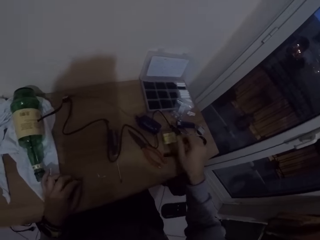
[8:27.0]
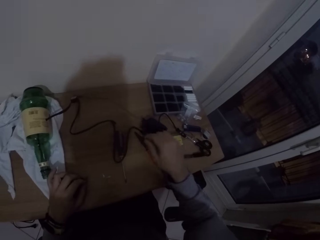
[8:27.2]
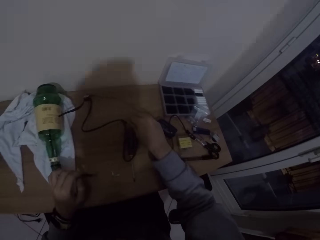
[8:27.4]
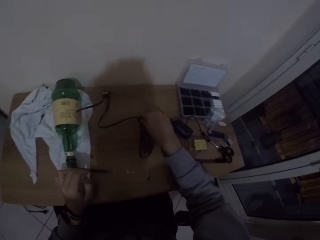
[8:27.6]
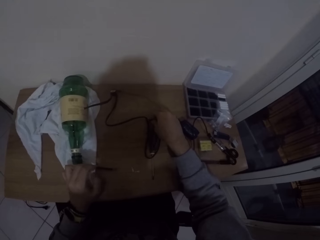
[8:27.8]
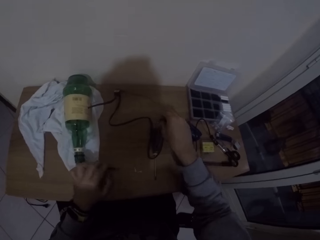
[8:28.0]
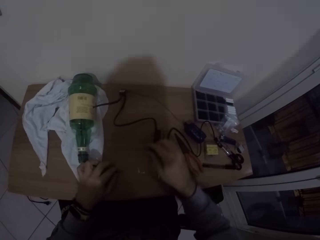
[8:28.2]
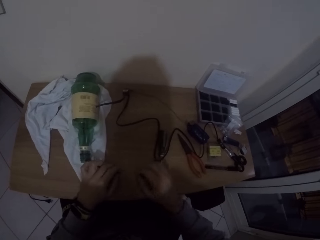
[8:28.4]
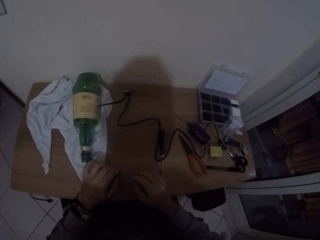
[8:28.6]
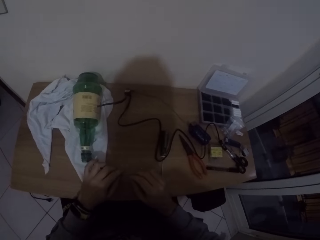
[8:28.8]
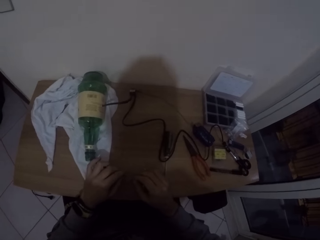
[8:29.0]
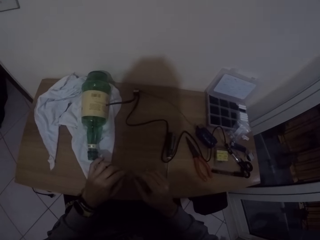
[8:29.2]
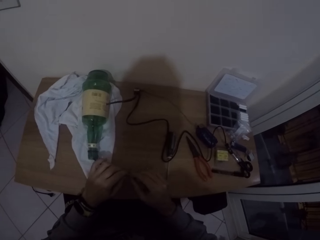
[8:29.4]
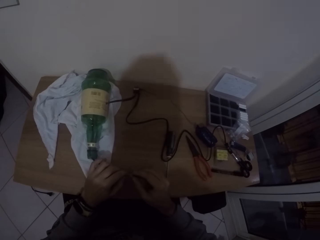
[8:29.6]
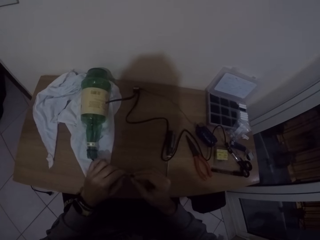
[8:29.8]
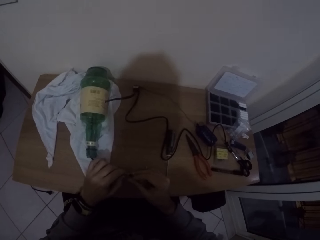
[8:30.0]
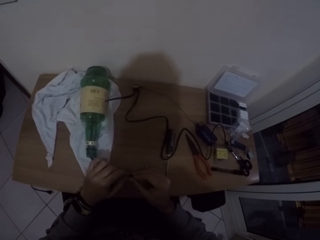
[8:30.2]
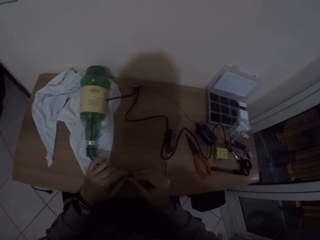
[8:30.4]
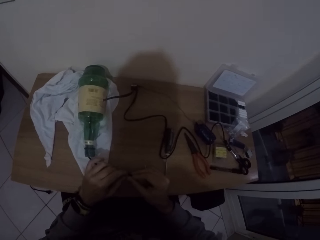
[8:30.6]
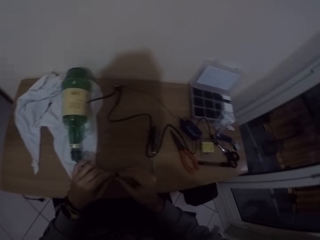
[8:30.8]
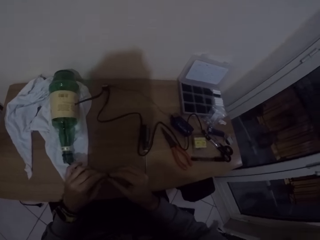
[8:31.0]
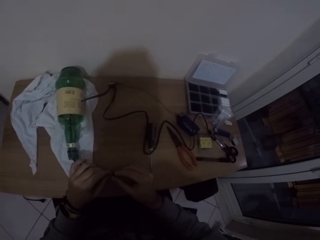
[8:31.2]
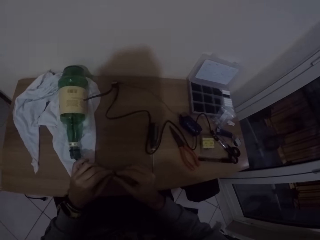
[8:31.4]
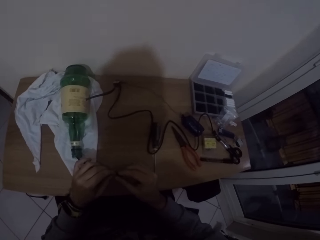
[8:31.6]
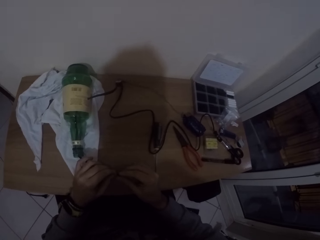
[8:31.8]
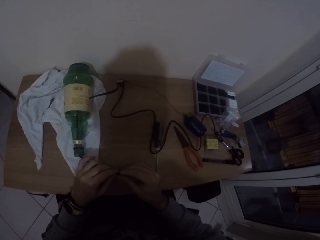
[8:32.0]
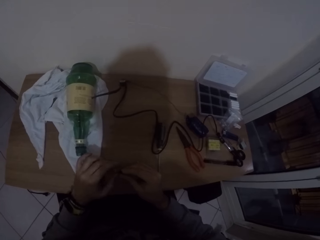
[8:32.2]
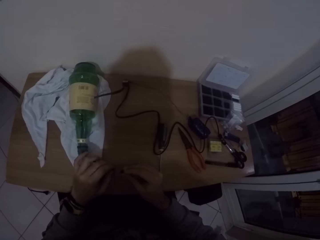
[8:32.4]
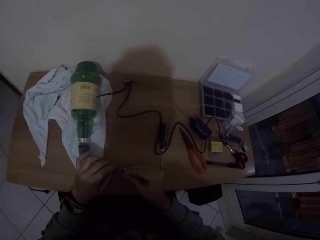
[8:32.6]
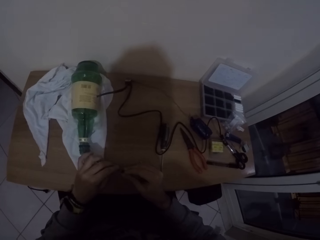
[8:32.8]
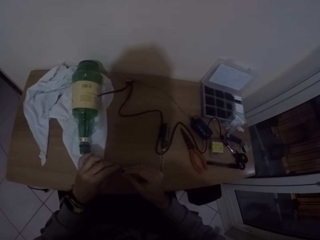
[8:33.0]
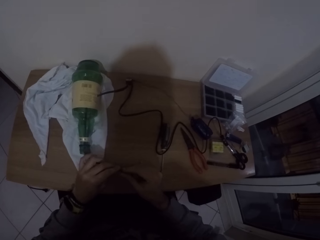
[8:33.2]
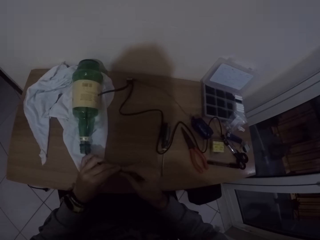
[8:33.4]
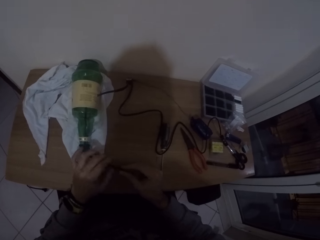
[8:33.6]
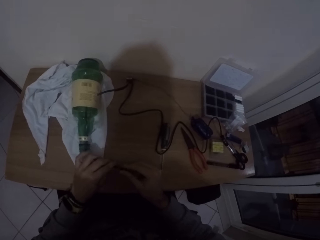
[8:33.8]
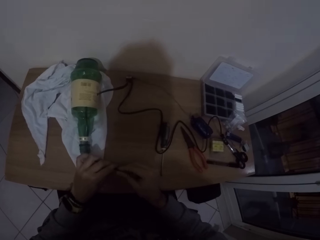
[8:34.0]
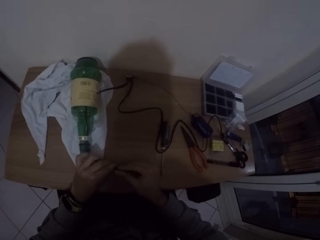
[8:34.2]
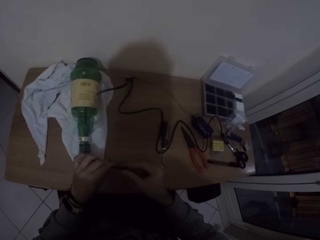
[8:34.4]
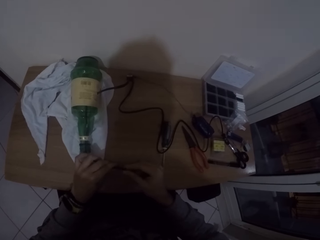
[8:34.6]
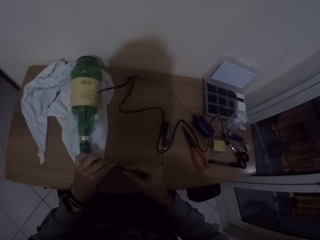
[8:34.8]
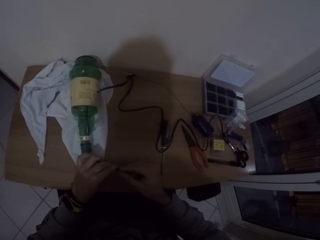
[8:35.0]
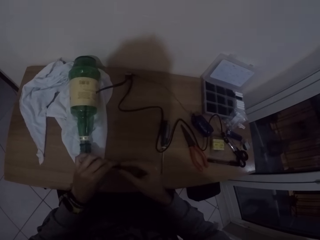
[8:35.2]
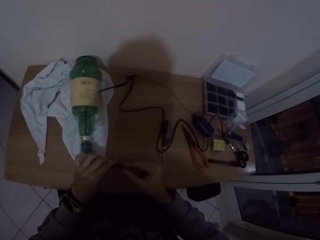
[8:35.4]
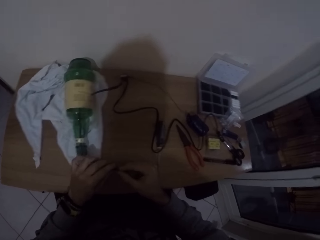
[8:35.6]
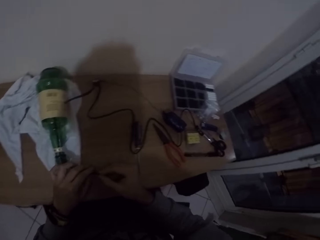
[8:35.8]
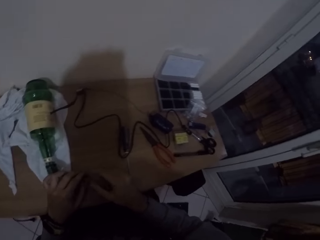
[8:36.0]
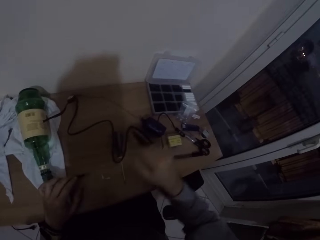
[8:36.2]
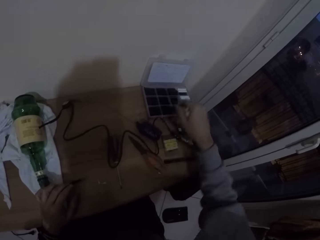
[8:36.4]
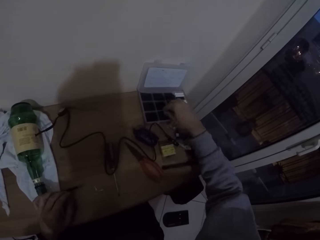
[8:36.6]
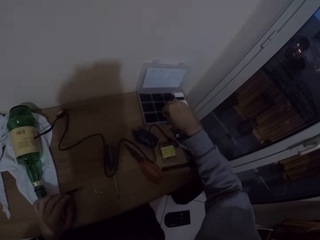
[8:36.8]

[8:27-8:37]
The camera wearer picks the piece of rubber cord from the desk with his right hand. He holds the end part of the power cable on the desk with his left hand. He inserts the piece of rubber cord into the power cable with his right hand.

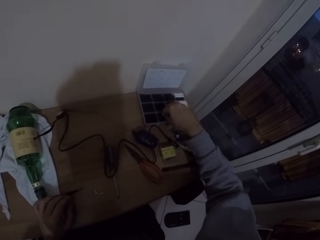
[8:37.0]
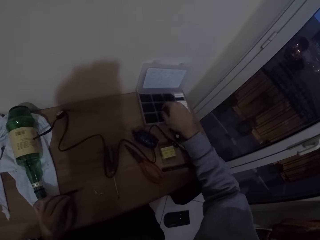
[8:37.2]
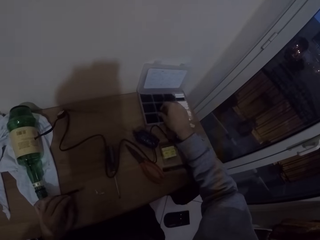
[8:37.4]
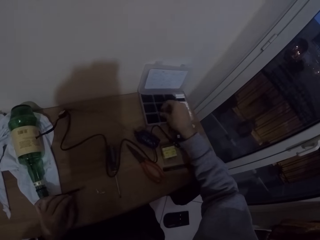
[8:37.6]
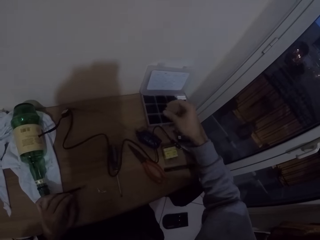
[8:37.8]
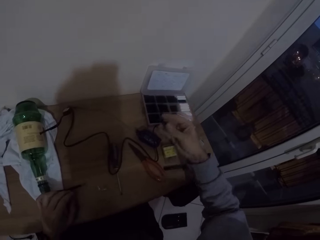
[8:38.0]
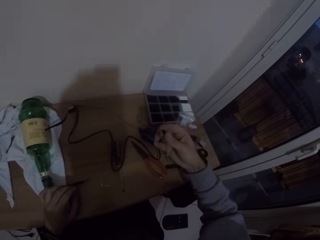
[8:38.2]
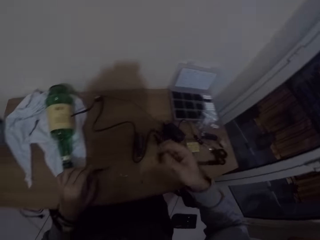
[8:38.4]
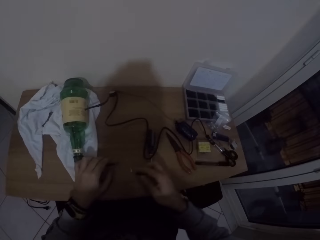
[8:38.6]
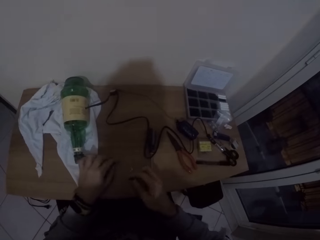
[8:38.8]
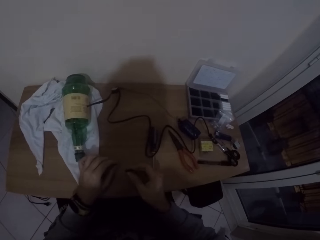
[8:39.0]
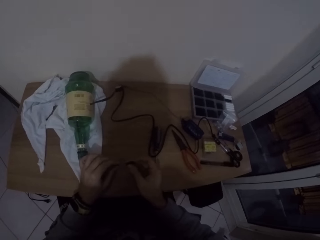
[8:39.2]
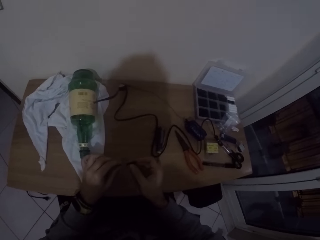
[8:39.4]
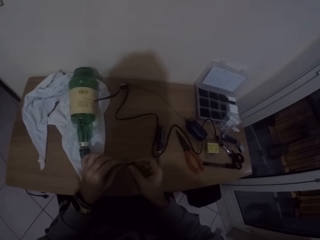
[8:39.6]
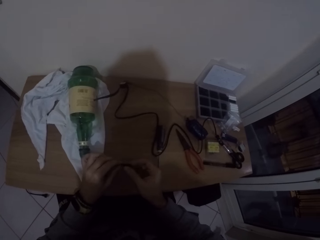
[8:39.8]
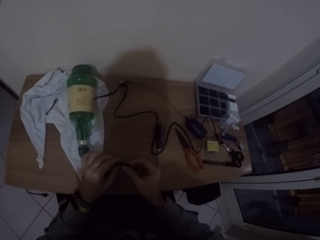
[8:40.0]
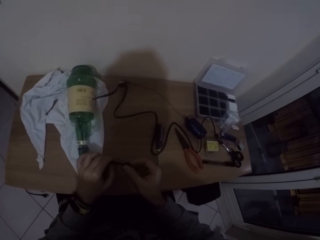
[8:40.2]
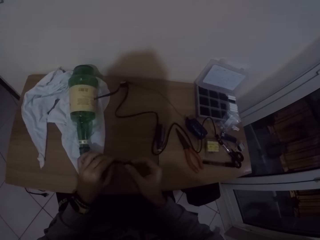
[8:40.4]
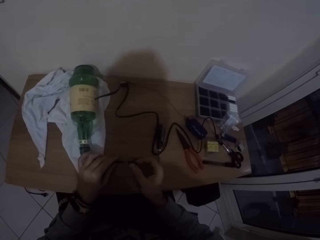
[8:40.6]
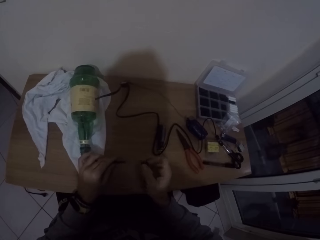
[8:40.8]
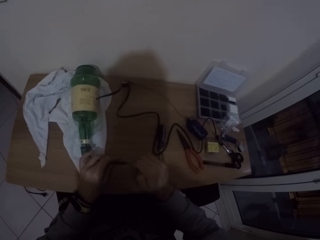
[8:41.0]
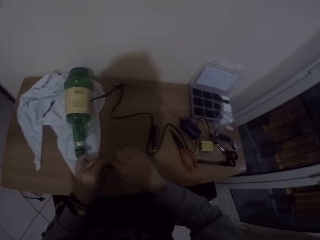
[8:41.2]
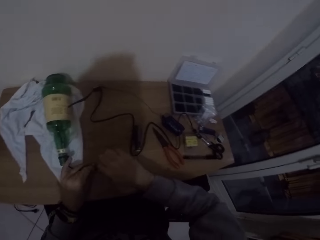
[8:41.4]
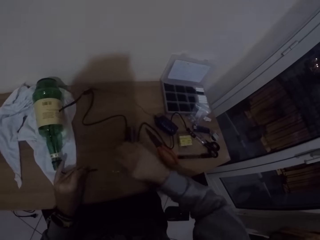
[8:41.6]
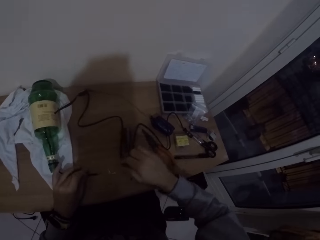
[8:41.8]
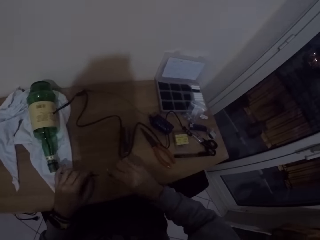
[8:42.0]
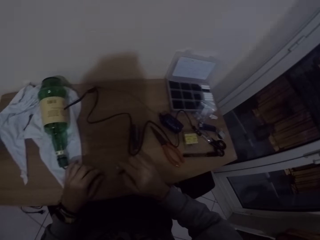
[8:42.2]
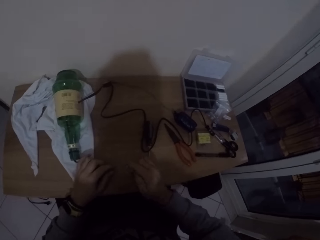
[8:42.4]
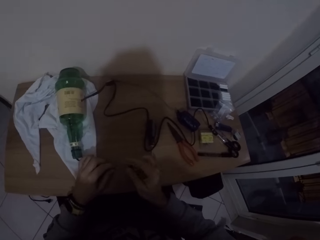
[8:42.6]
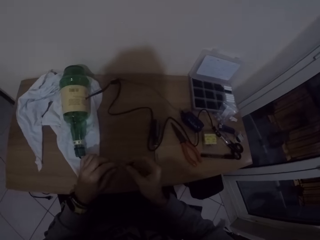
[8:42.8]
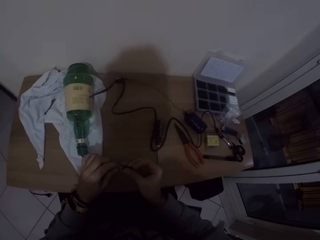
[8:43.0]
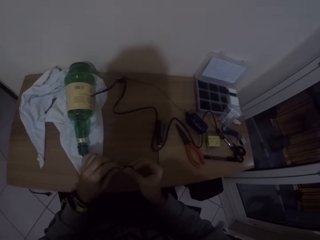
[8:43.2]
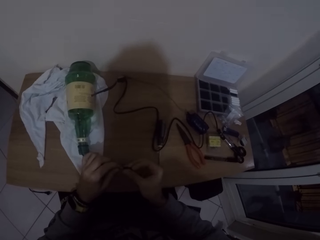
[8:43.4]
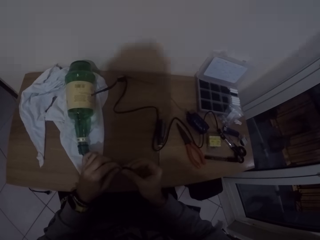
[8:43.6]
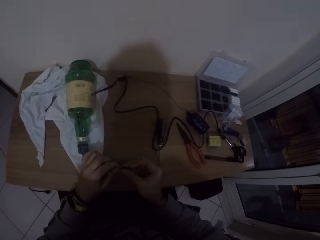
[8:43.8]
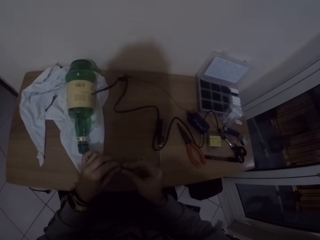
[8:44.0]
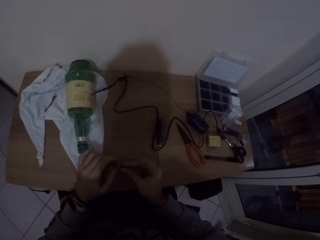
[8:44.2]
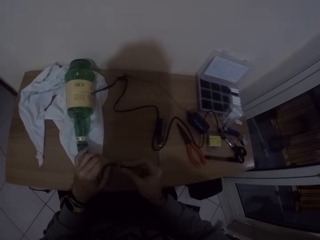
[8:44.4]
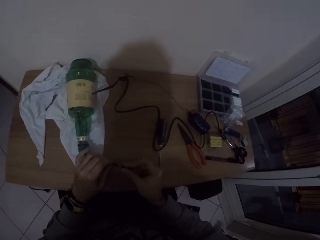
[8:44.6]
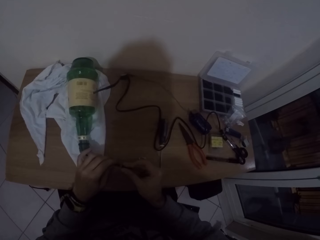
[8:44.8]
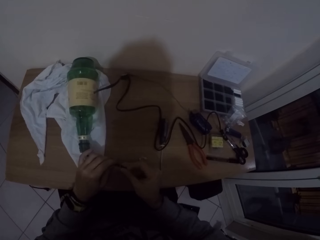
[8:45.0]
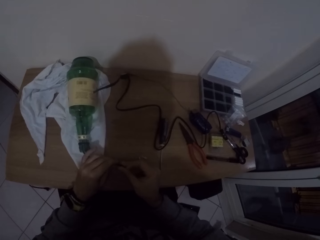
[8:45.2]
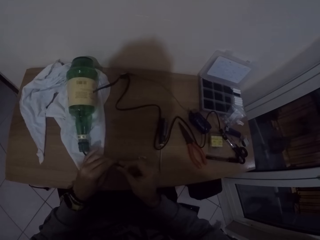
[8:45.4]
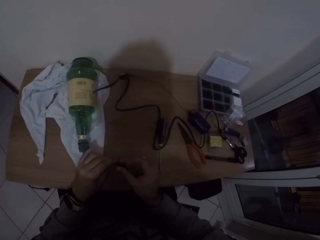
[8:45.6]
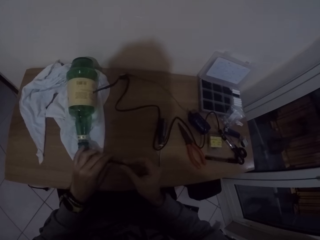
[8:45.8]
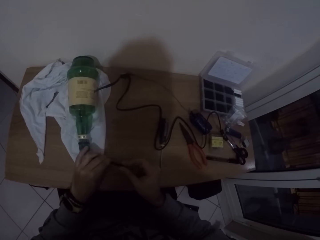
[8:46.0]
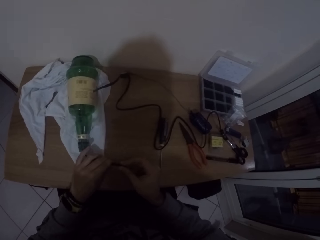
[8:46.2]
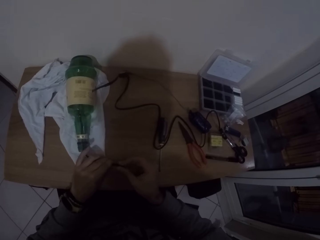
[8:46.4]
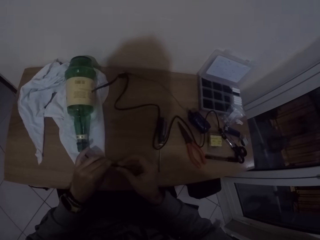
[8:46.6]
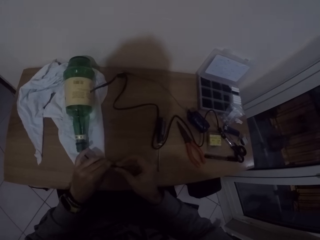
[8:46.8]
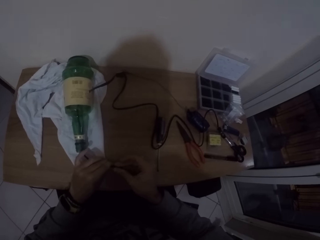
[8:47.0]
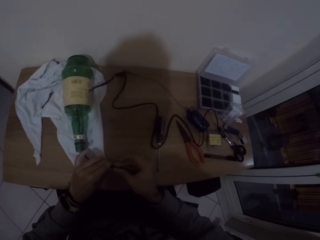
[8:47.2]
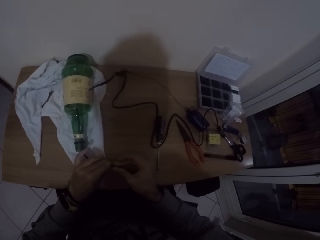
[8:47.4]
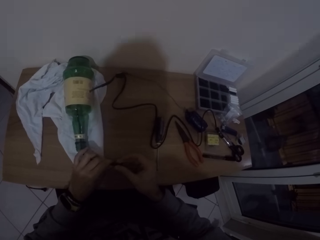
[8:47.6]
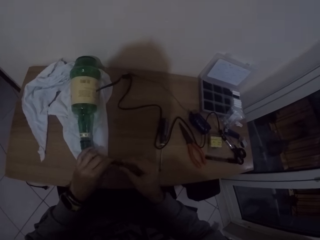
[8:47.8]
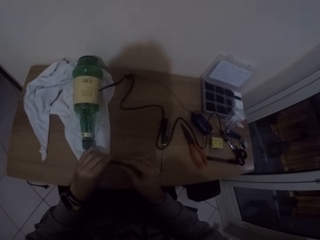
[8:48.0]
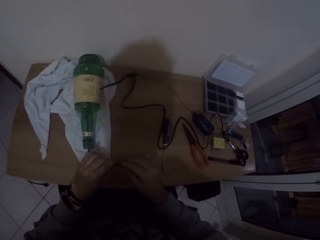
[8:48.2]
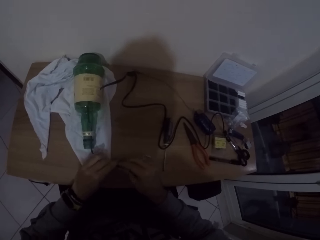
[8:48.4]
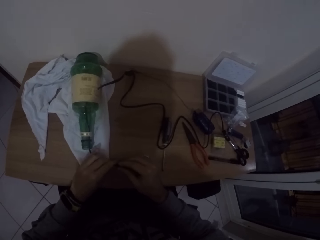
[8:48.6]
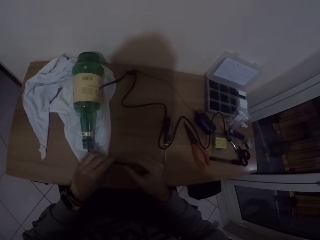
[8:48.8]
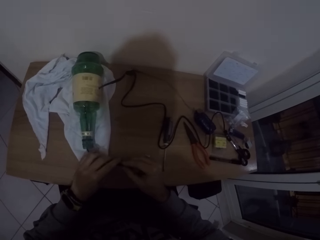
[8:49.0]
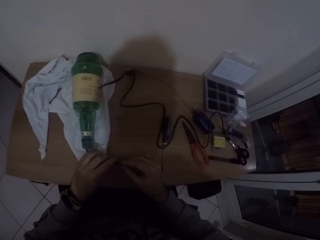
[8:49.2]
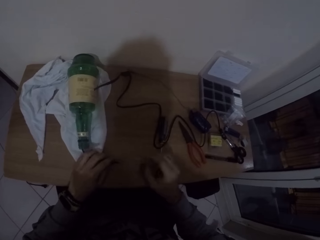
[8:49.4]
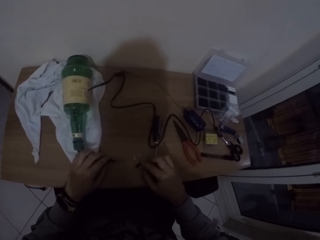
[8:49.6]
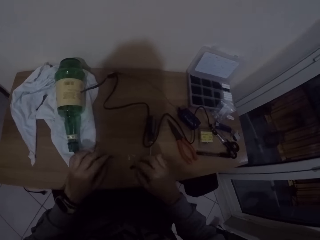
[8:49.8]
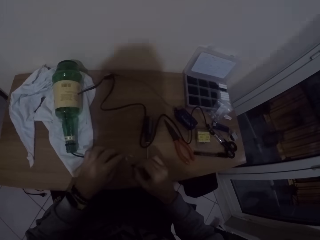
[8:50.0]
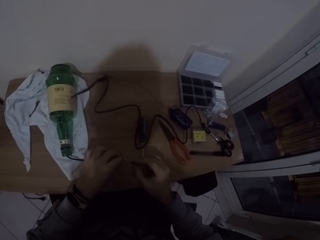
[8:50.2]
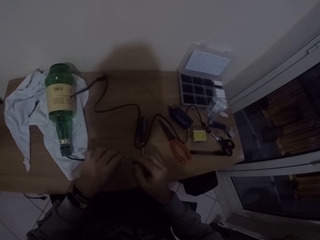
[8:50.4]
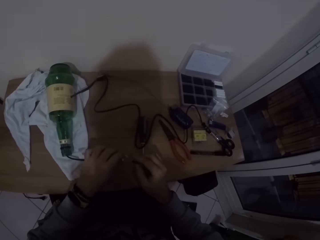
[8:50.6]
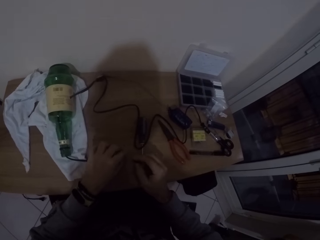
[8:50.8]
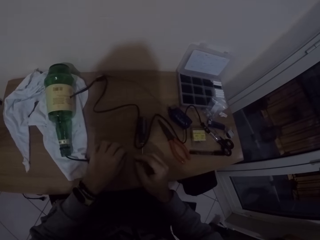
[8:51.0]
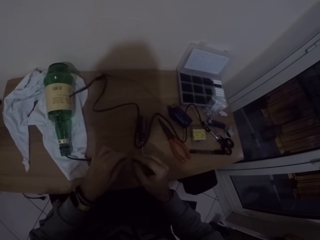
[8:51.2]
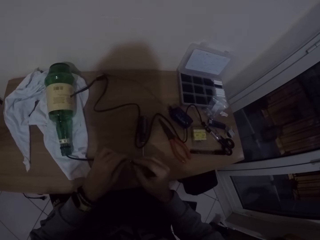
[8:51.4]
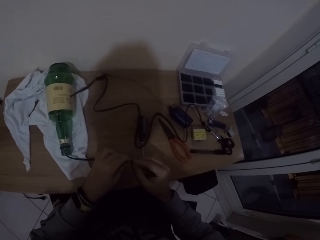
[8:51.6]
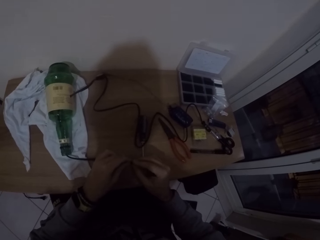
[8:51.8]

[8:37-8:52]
The camera wearer picks a rubber cord from the small plastic box with his right hand. He holds the end part of the power cable on the desk with his left hand. He fits the rubber cord into the power cable with his right hand. He removes the rubber cord from the power cable with his right hand. He inserts the piece of rubber cord into the power cable with his right hand. He picks the rubber cord from the desk with his right hand. He picks the screw from the desk with his left hand.
